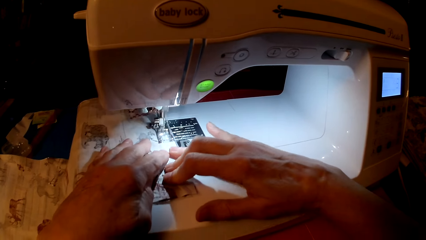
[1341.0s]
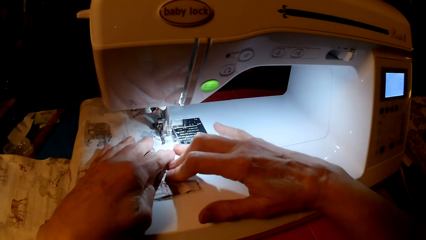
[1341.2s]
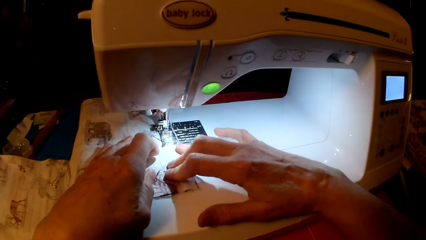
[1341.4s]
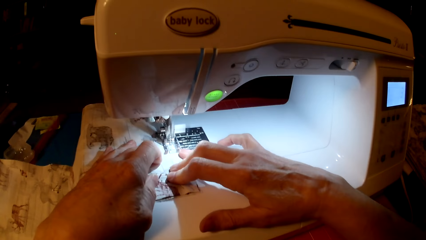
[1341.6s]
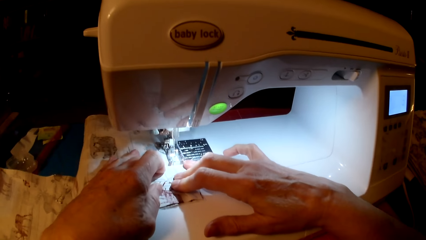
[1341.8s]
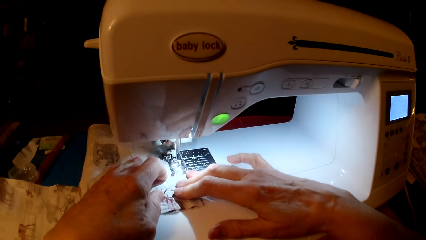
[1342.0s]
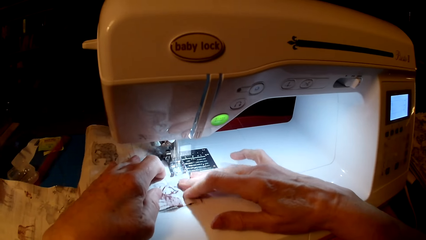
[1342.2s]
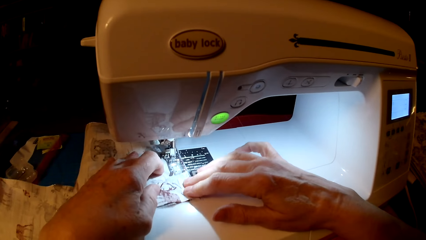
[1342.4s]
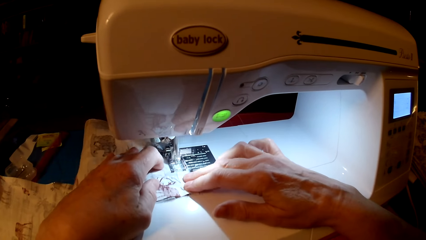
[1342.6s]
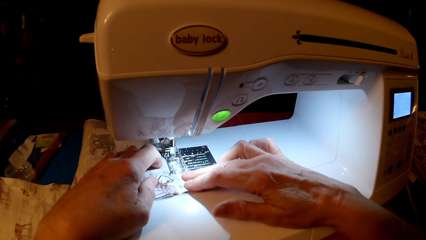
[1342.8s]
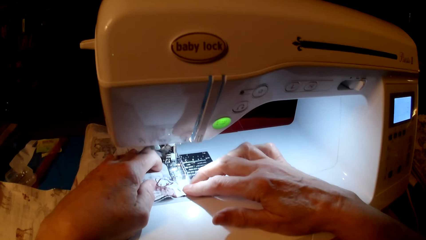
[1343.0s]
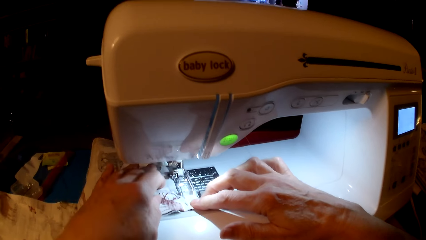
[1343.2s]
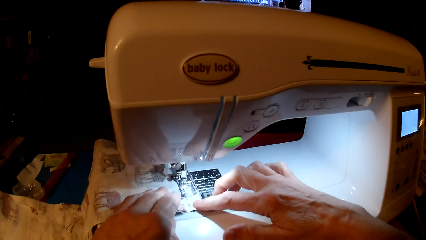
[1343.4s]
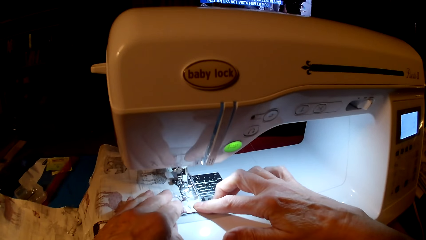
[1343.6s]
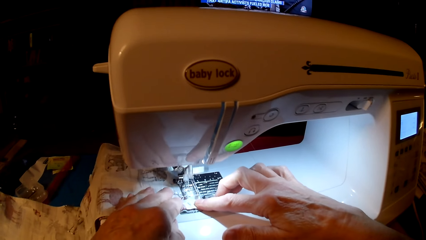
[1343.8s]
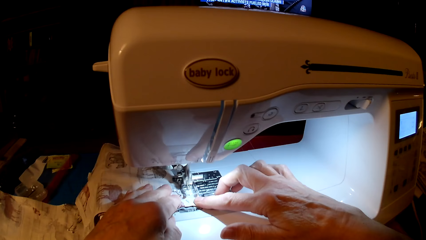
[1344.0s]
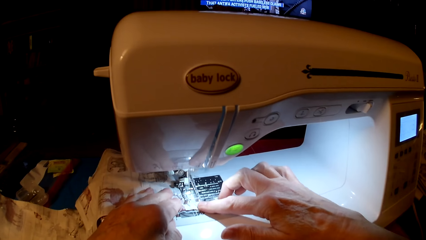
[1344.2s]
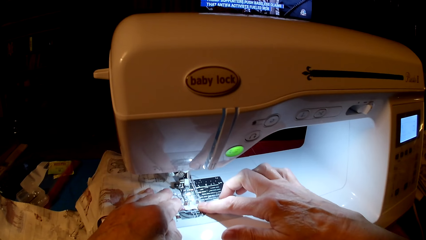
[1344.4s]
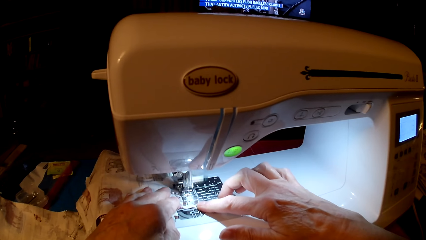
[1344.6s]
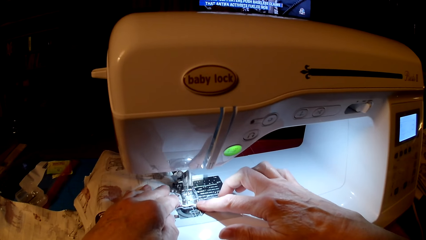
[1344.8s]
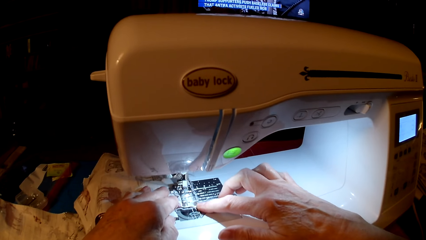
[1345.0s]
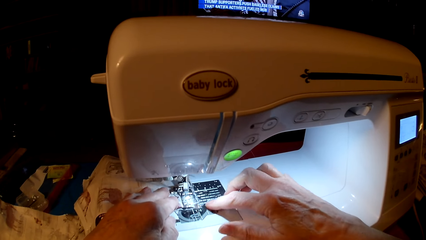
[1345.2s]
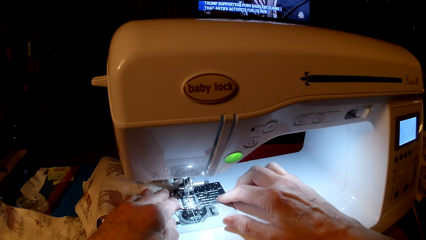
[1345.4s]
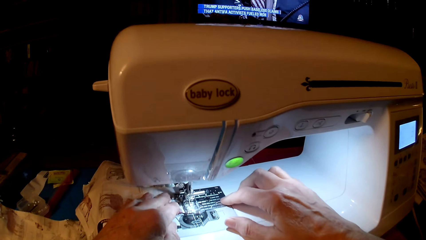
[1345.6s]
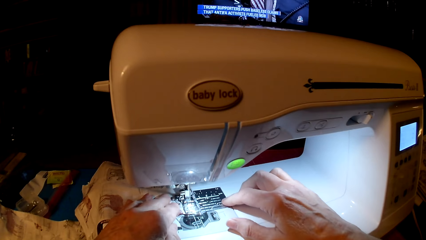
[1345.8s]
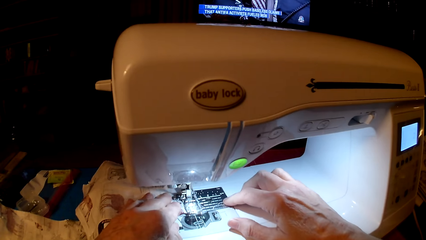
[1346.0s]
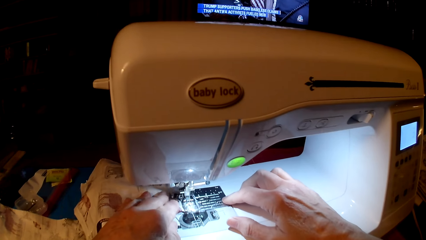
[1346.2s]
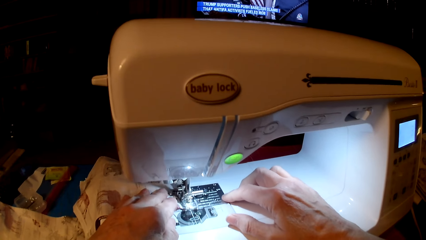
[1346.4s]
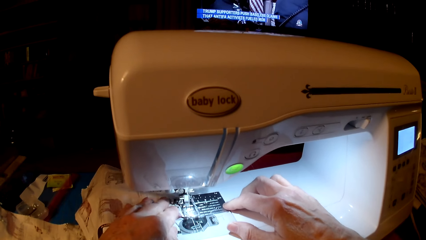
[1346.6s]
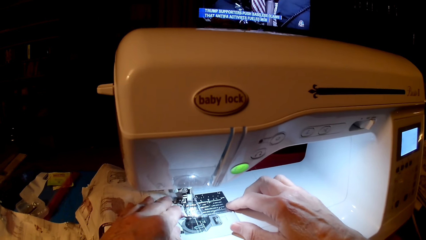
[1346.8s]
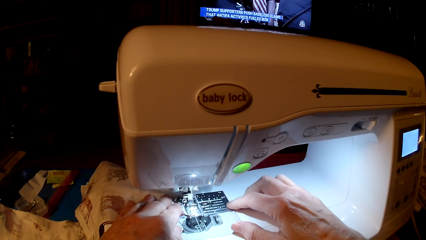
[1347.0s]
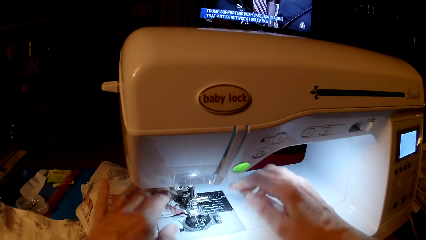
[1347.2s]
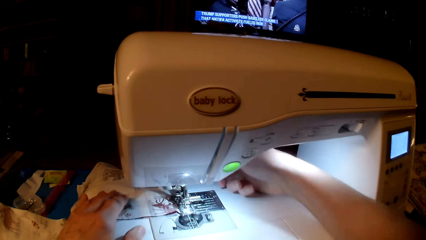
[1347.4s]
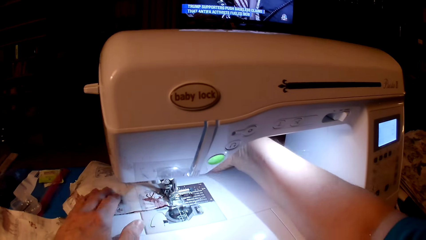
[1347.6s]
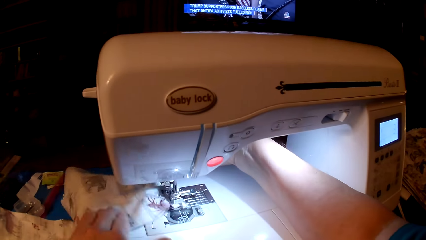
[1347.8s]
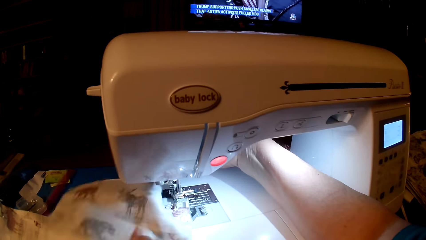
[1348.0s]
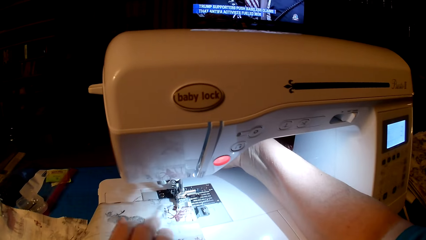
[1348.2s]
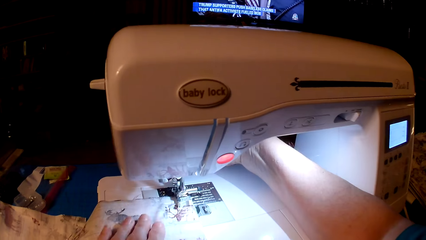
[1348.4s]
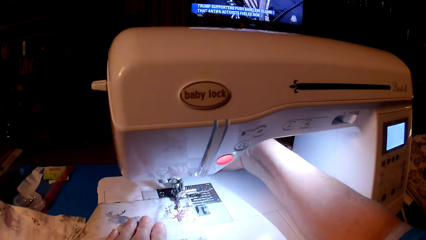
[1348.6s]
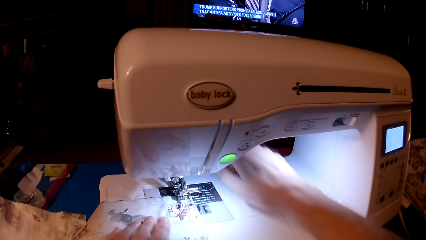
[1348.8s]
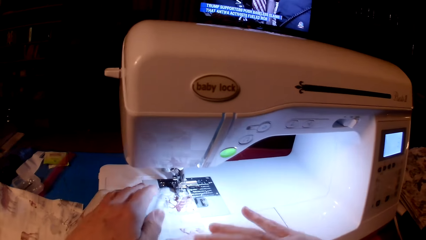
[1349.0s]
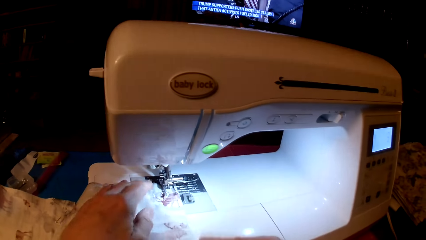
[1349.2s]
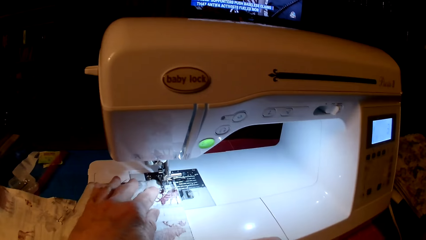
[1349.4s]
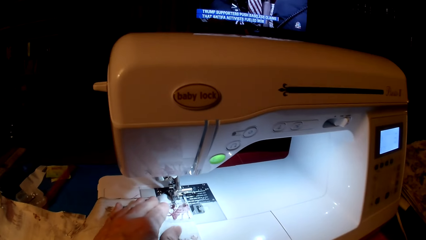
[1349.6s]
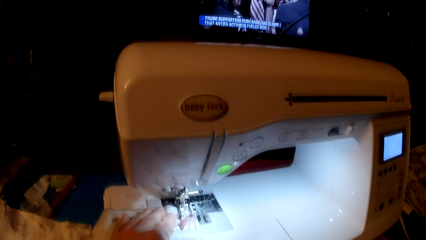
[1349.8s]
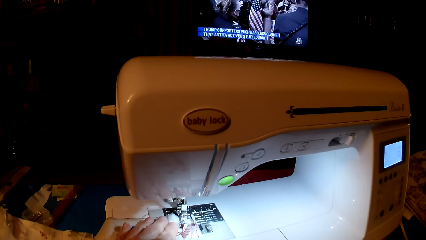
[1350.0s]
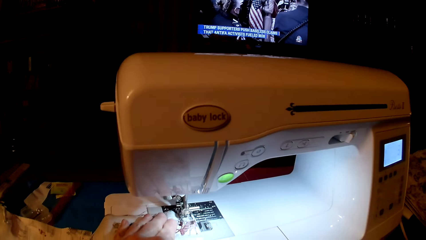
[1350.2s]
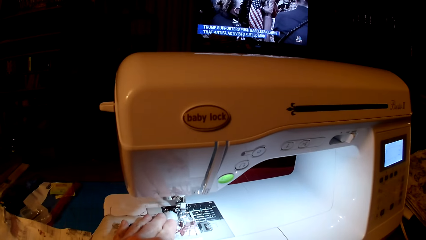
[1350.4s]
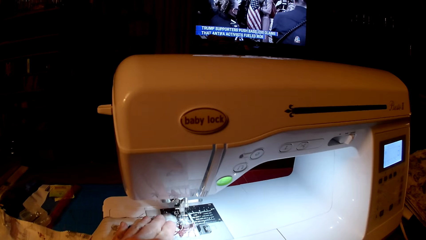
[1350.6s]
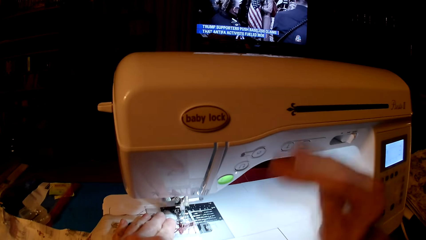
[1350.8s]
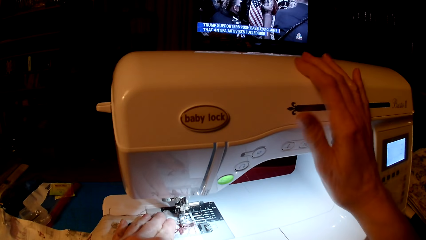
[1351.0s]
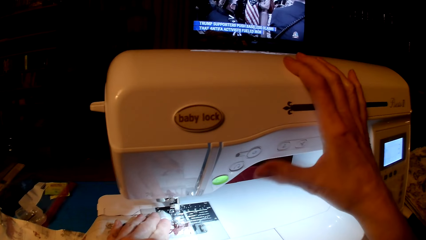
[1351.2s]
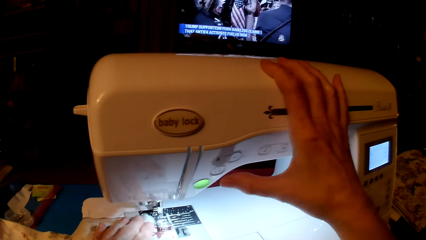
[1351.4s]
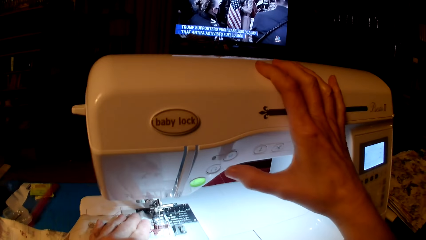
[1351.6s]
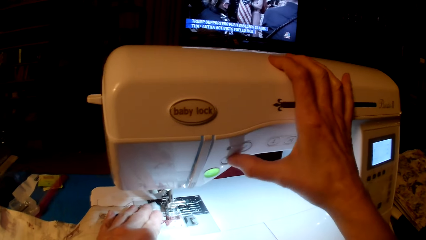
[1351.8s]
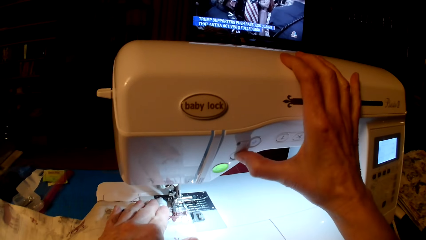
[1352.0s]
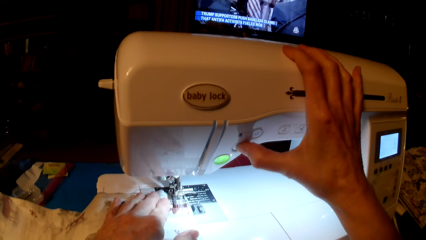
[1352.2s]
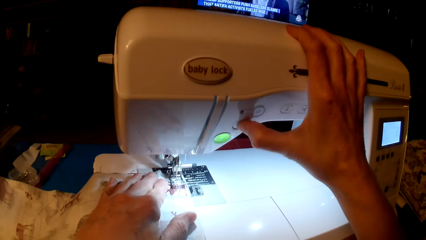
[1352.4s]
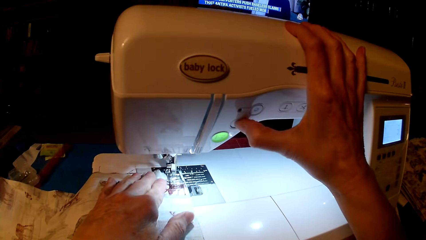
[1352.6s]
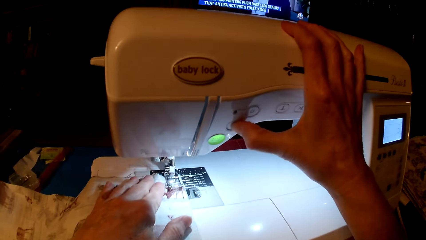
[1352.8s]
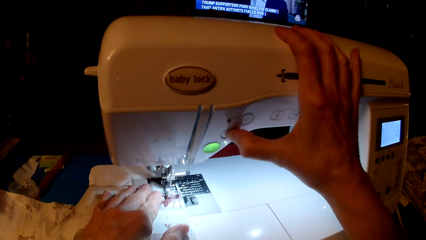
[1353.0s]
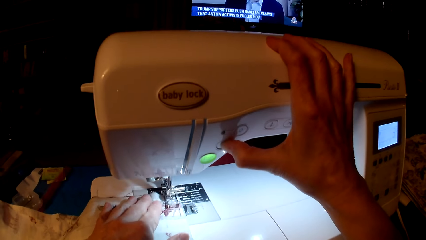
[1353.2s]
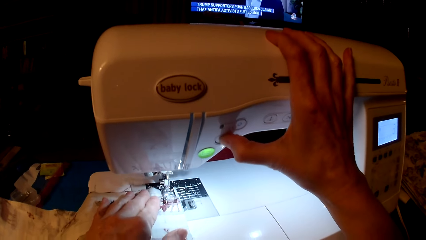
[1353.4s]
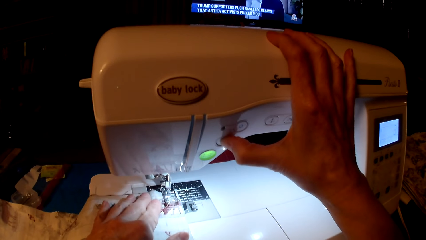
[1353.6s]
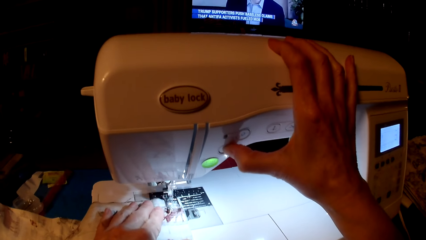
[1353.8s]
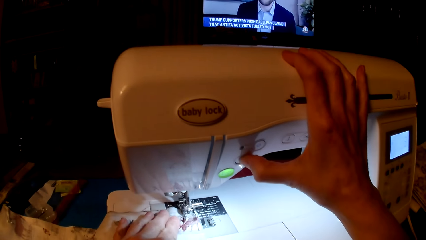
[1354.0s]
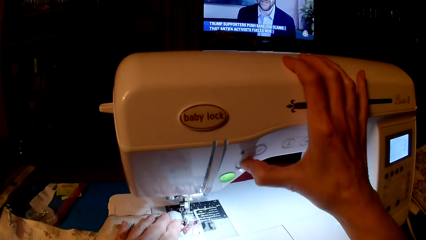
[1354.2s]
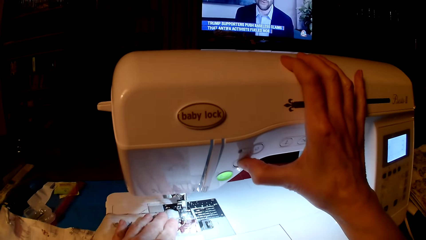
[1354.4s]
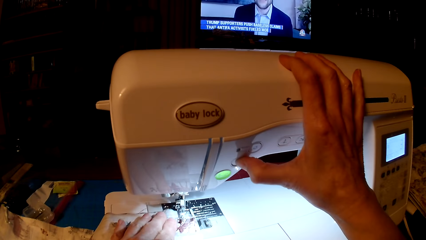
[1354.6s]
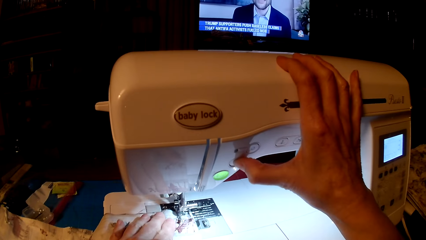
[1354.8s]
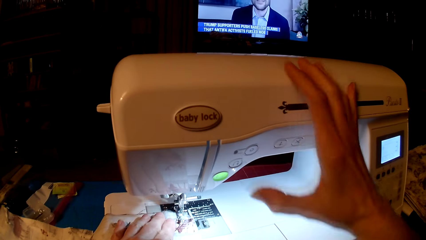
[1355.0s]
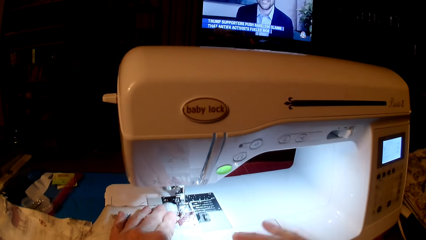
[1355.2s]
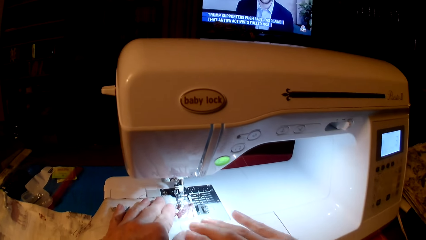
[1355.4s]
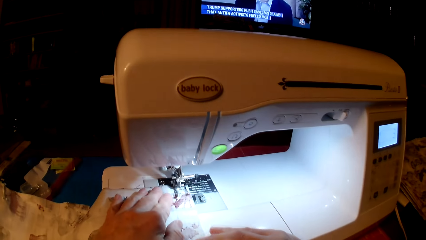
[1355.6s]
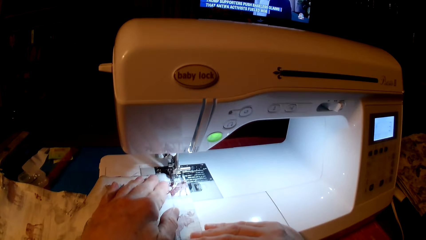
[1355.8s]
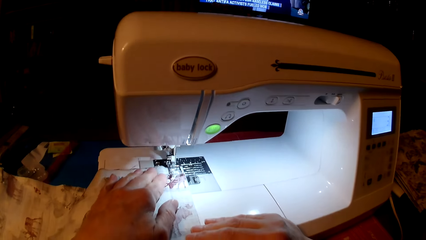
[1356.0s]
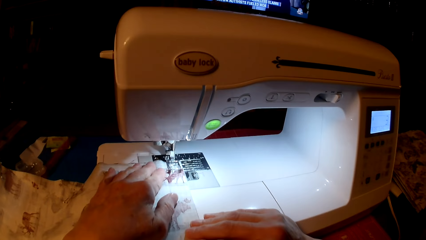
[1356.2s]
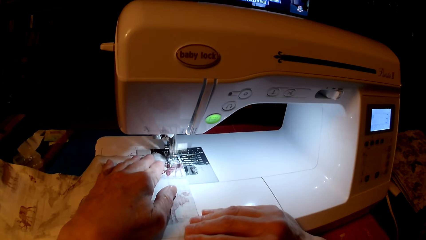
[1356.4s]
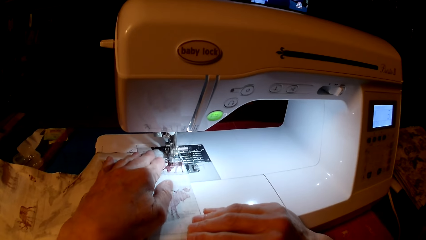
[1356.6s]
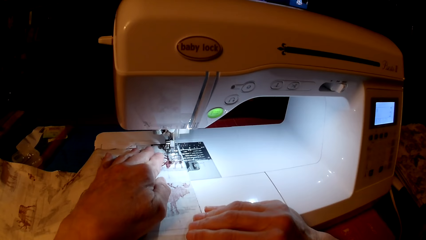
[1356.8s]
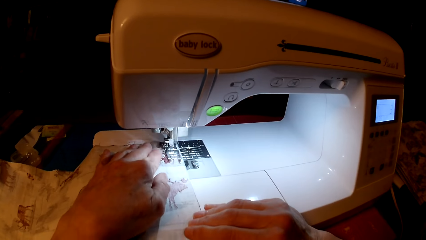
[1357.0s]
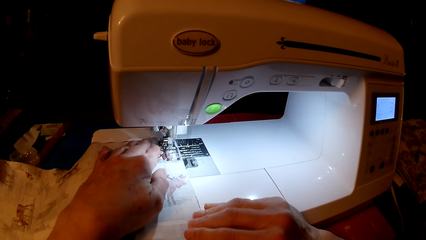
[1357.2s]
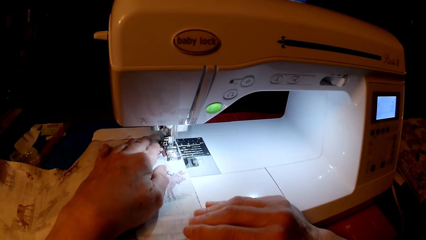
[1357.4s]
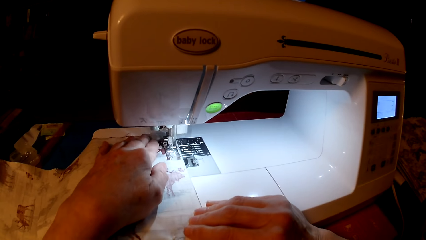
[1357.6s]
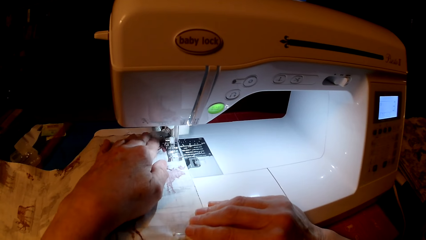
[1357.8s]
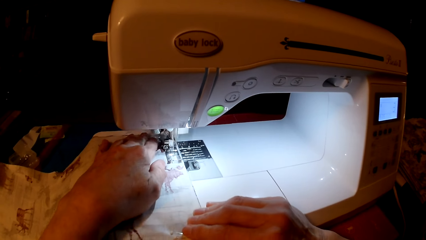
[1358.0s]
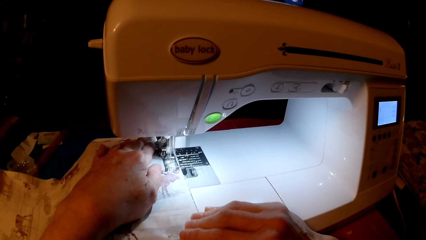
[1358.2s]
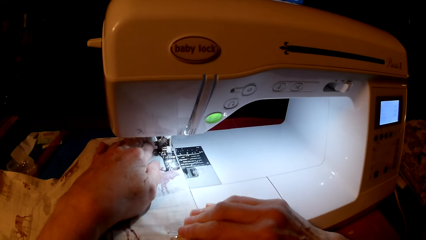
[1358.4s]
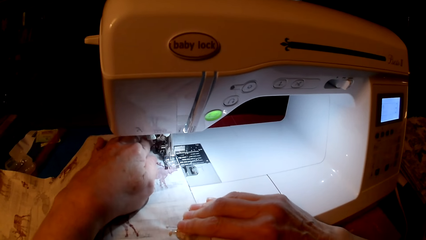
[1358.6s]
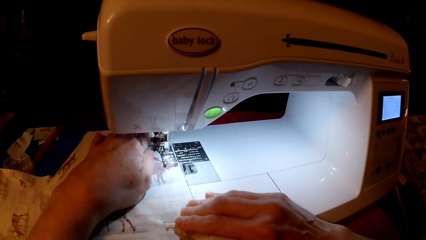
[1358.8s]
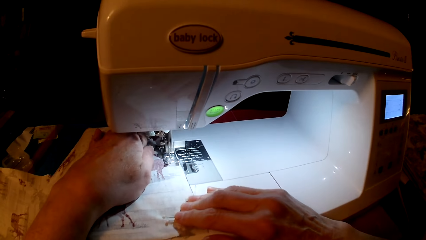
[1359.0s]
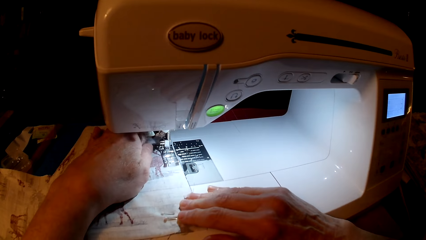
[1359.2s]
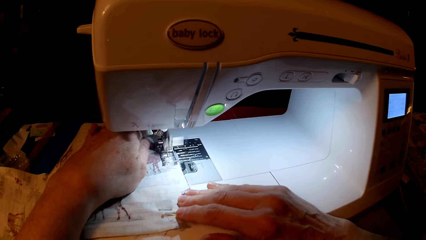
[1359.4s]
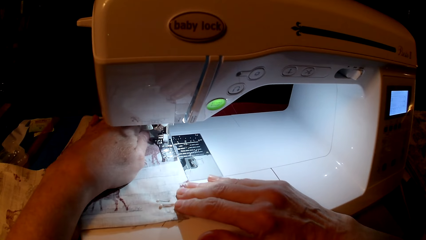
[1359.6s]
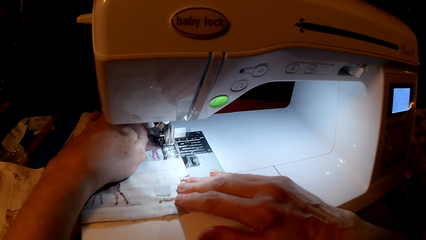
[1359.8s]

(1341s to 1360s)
The camera wearer rotates the pillow cushion. They sew the pillow cushion. They press the speed button. They sew the pillow cushion.
